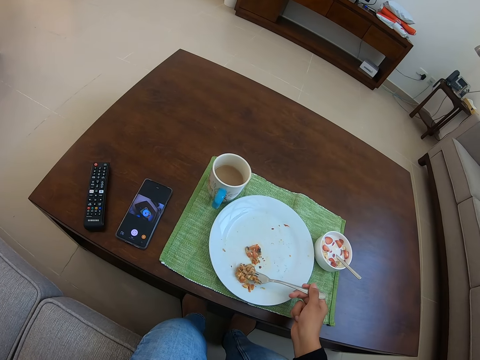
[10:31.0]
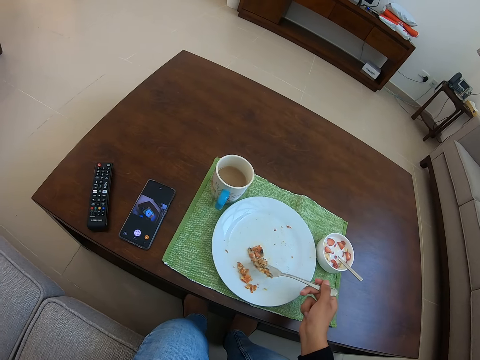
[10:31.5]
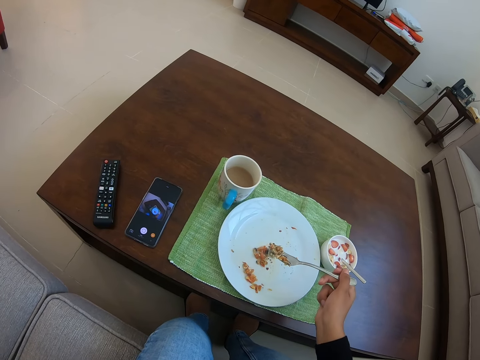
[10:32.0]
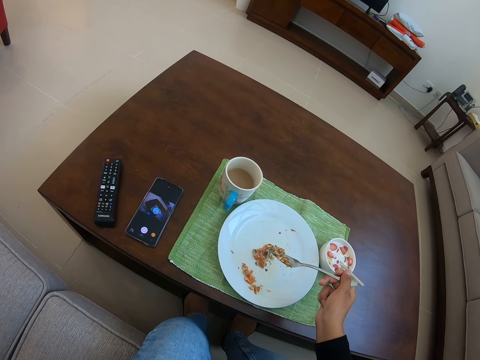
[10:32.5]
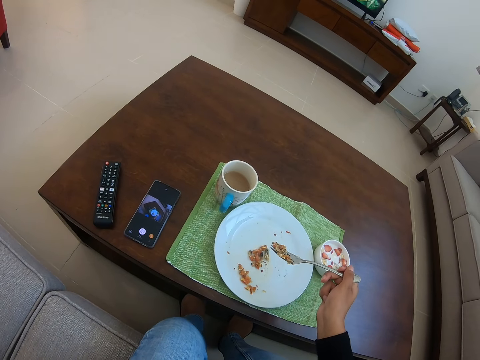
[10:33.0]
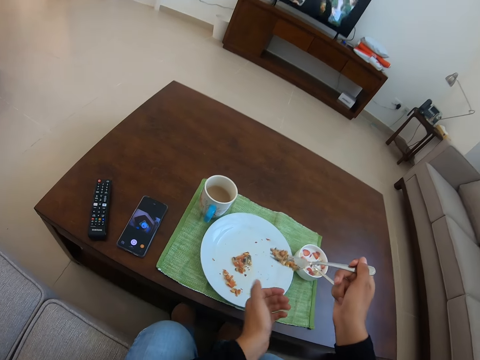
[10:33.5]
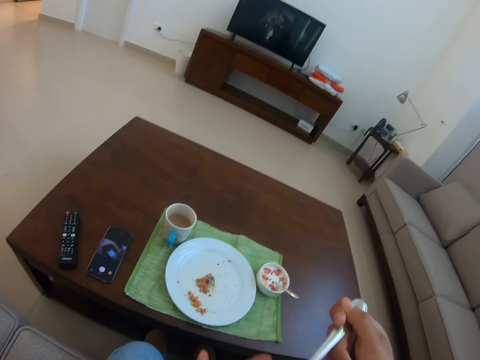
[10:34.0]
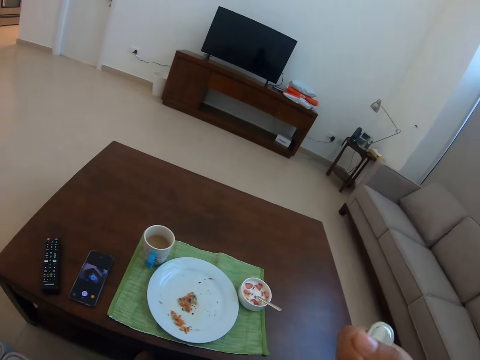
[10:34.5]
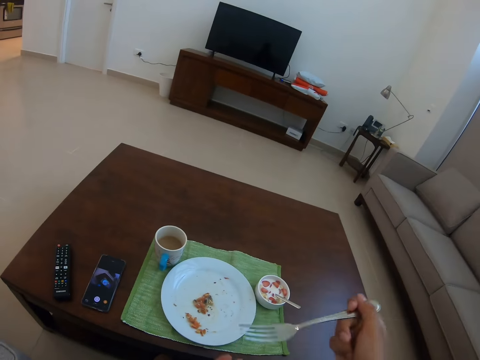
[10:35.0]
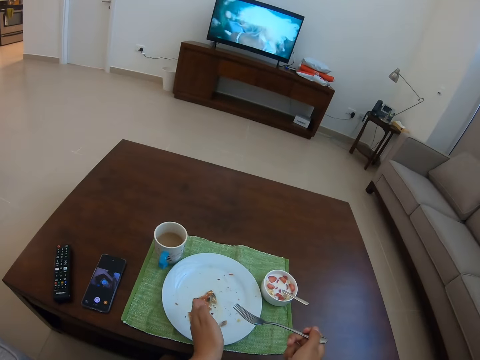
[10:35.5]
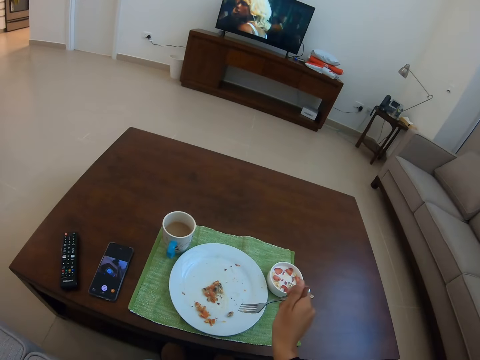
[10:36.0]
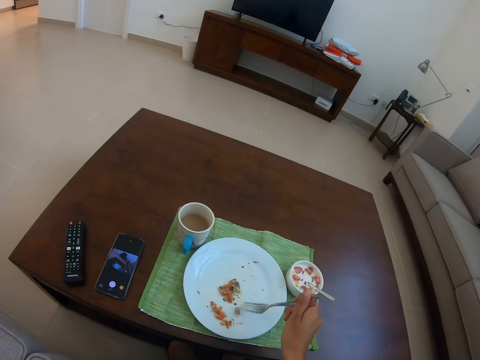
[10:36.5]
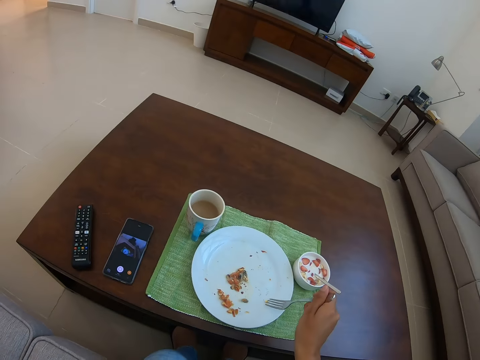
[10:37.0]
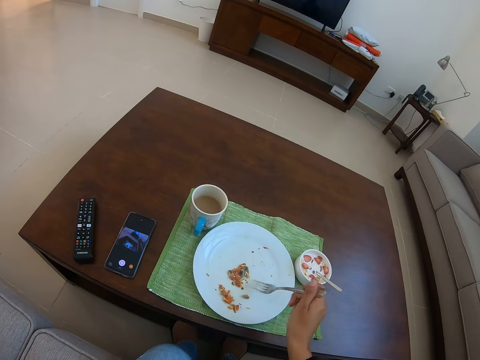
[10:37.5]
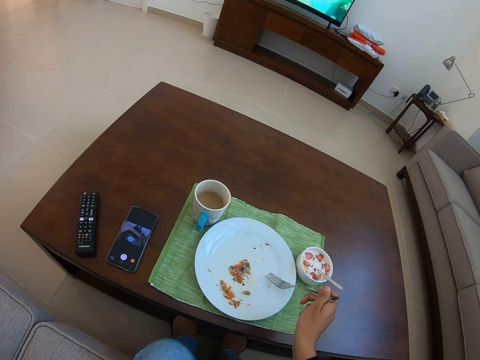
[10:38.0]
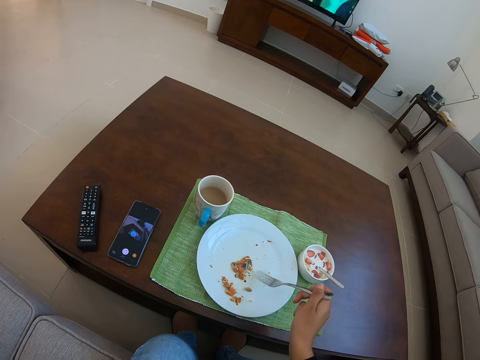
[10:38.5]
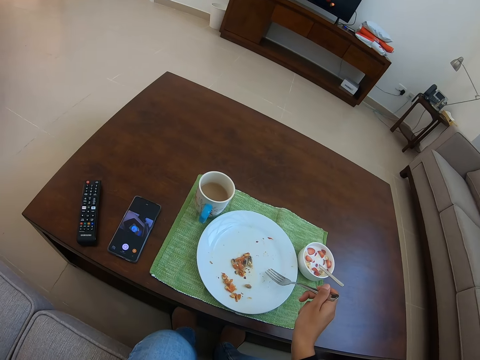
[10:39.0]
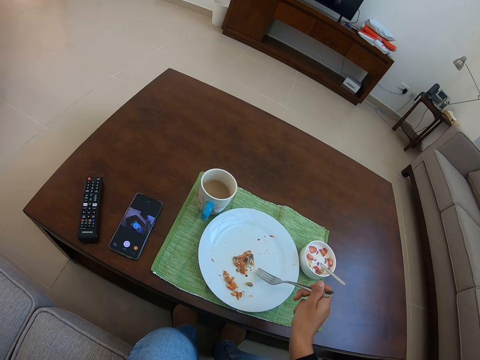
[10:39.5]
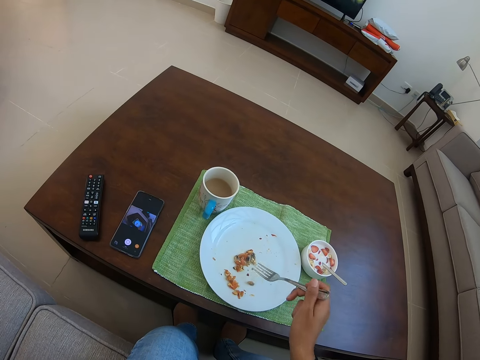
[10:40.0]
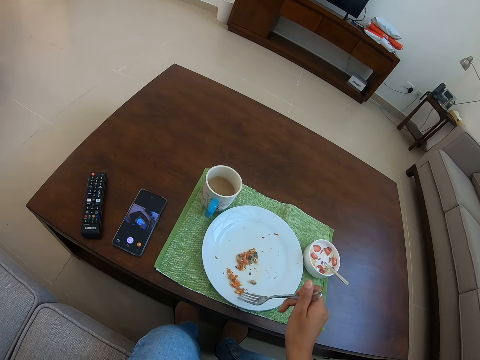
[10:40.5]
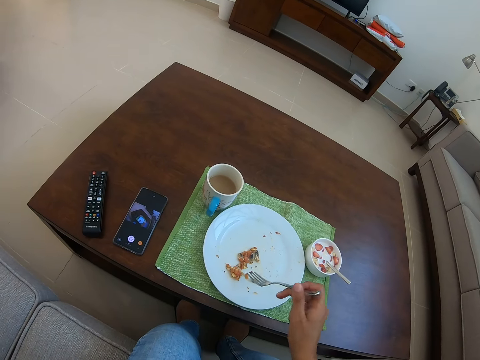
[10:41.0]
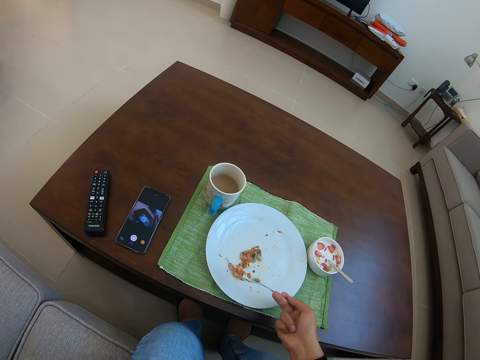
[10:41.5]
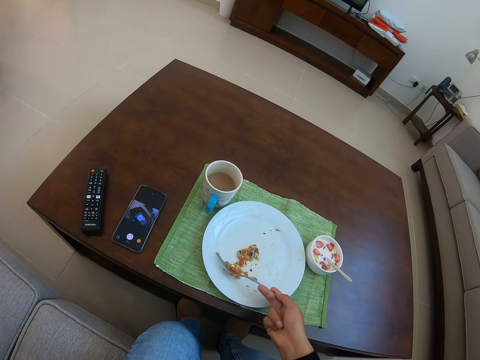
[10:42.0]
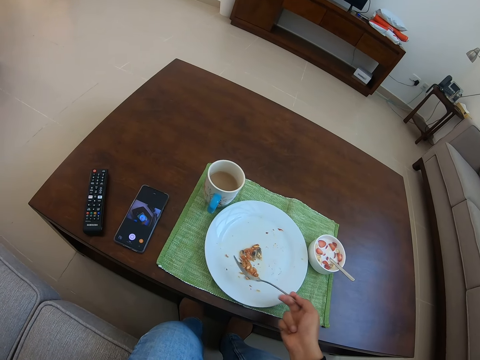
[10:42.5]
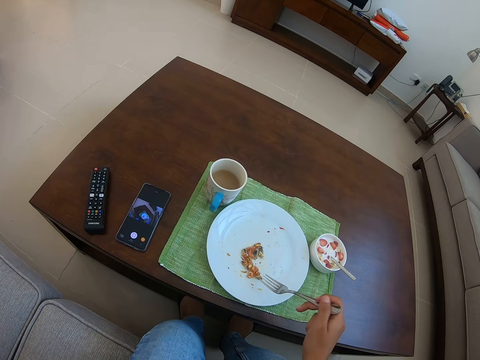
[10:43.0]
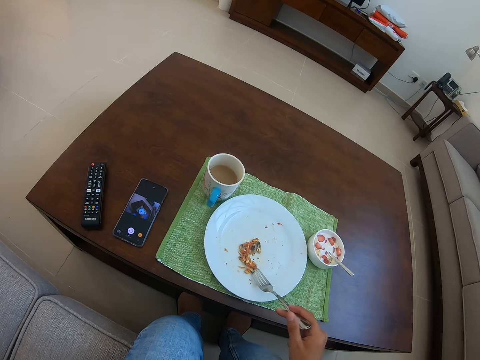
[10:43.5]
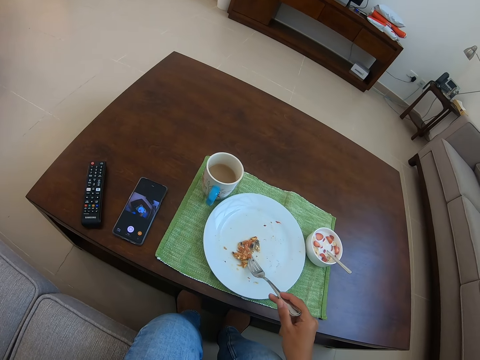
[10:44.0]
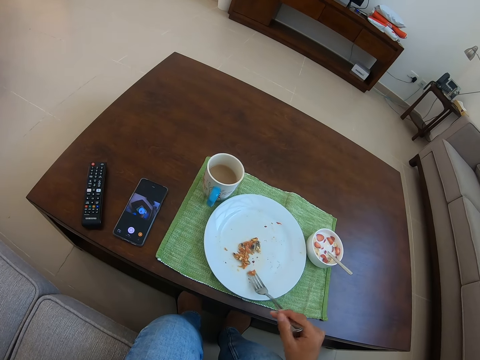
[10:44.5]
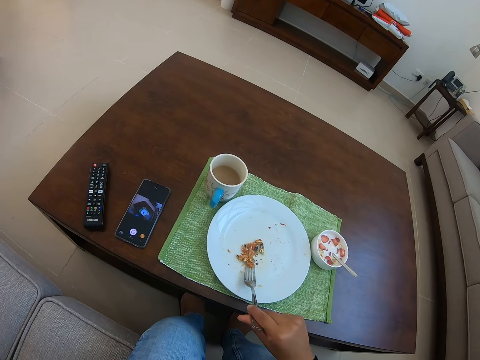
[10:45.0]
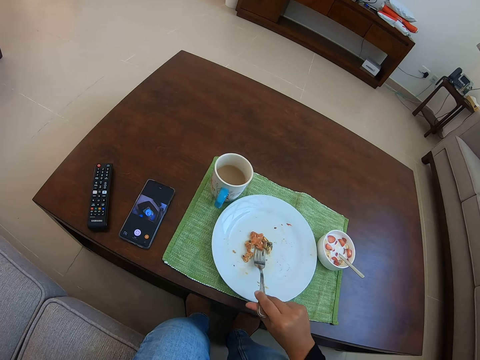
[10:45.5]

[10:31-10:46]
The camera wearer eats snacks or food. They pick the food from the plate.

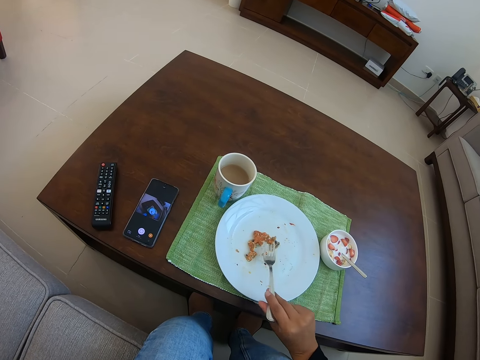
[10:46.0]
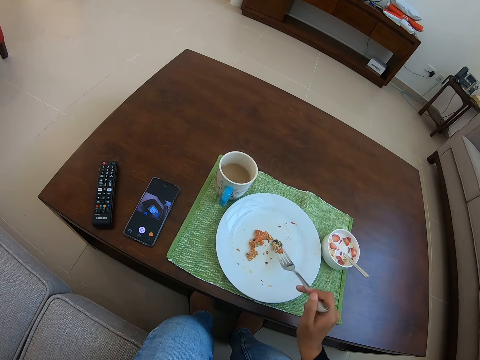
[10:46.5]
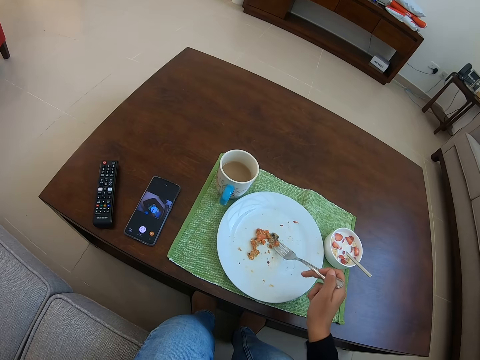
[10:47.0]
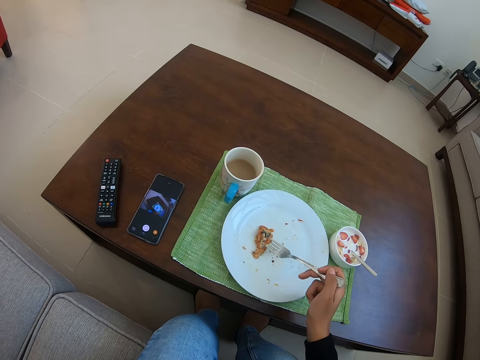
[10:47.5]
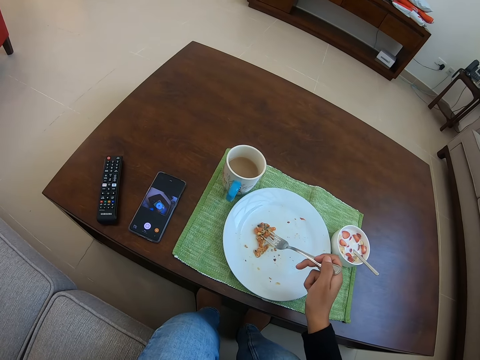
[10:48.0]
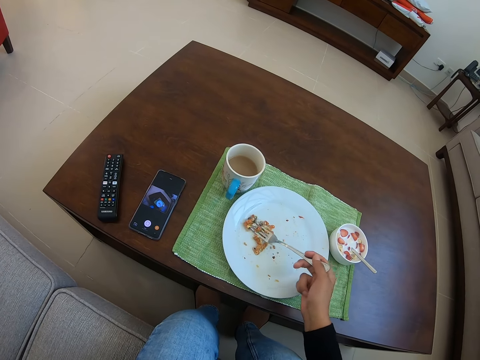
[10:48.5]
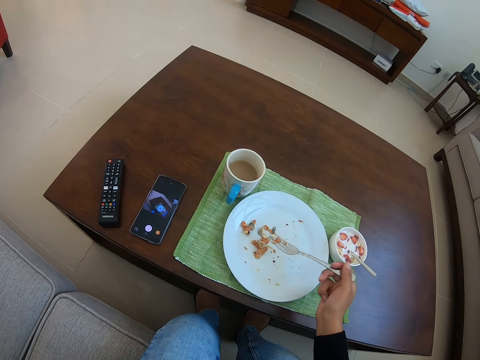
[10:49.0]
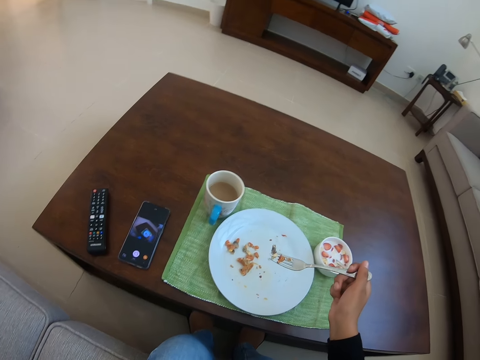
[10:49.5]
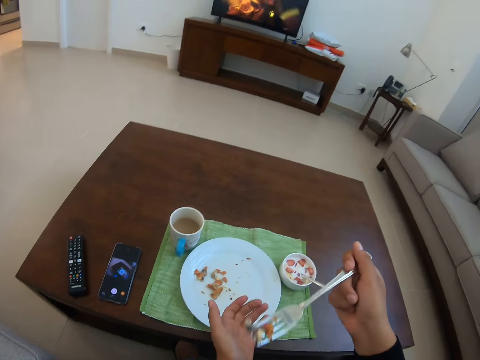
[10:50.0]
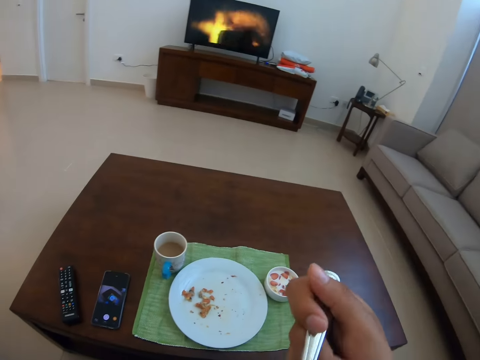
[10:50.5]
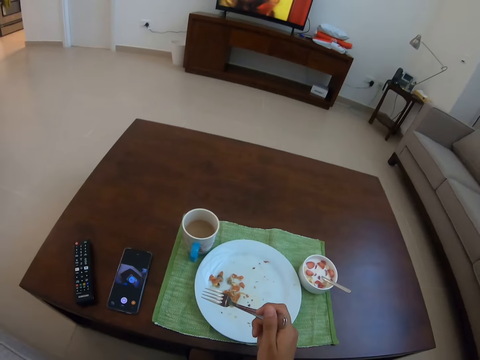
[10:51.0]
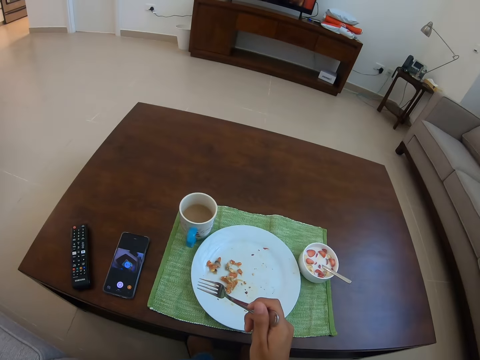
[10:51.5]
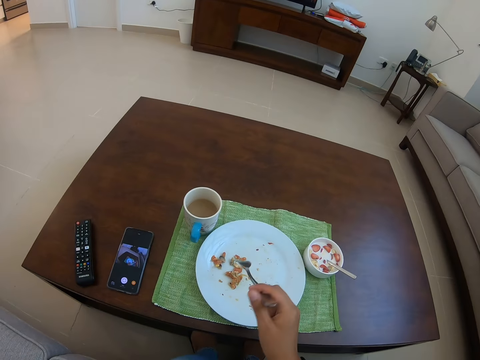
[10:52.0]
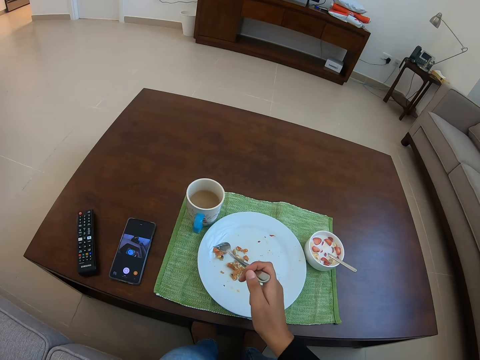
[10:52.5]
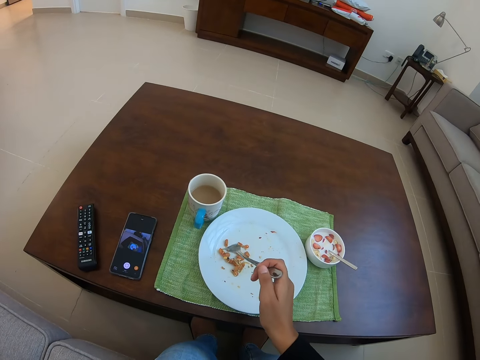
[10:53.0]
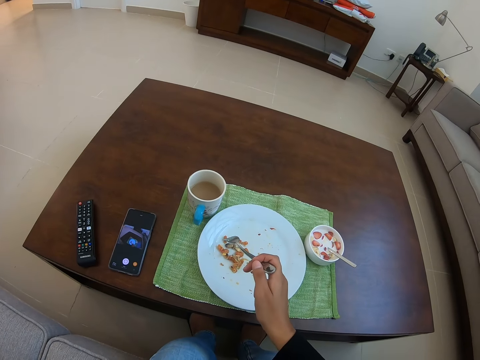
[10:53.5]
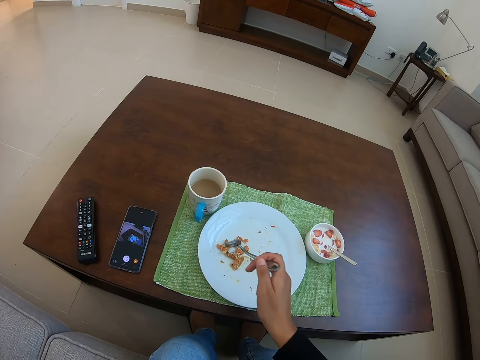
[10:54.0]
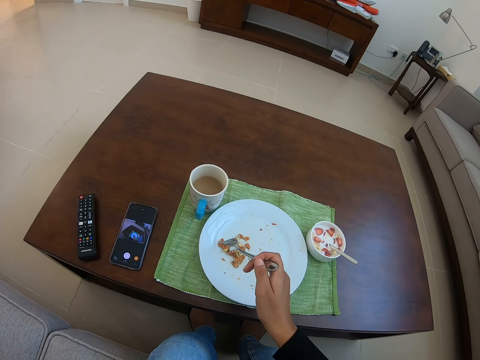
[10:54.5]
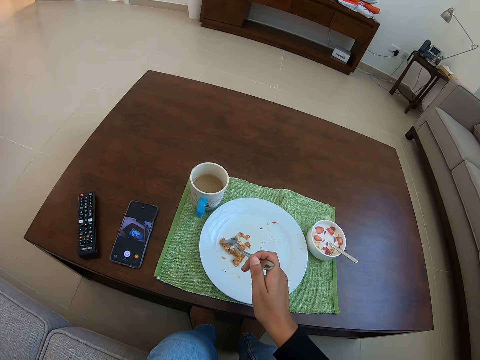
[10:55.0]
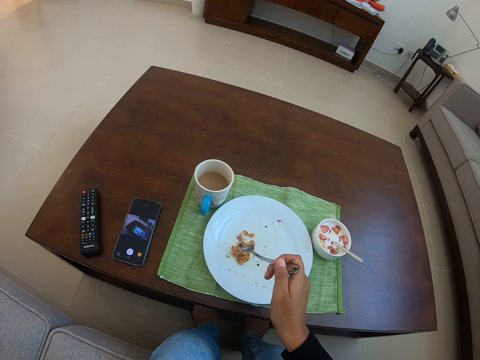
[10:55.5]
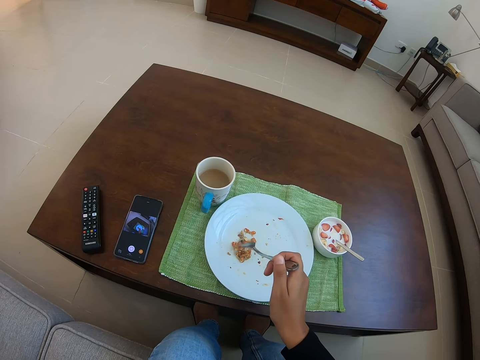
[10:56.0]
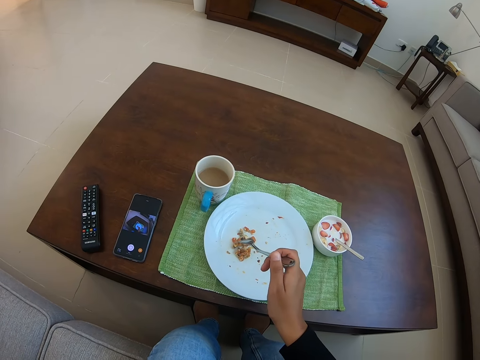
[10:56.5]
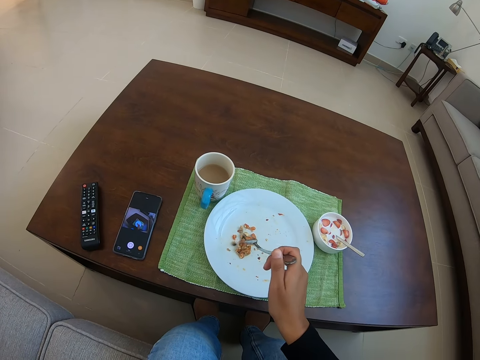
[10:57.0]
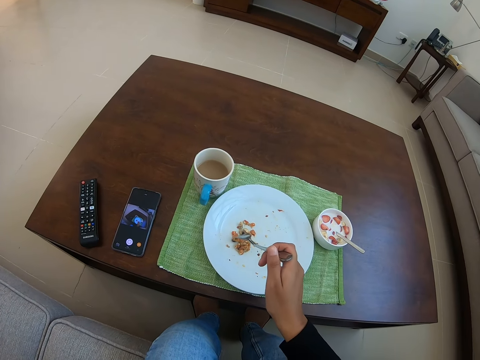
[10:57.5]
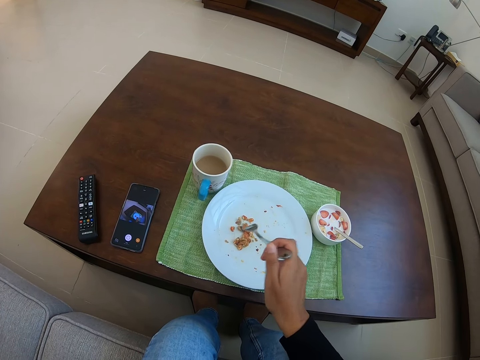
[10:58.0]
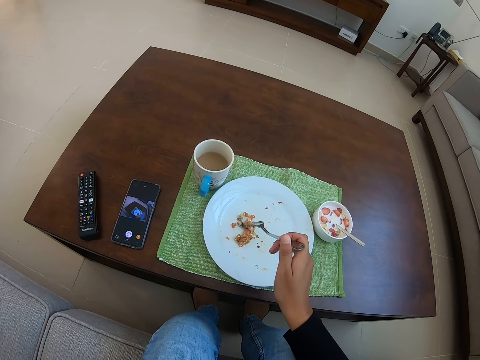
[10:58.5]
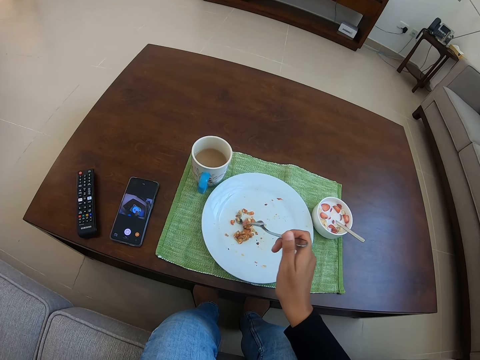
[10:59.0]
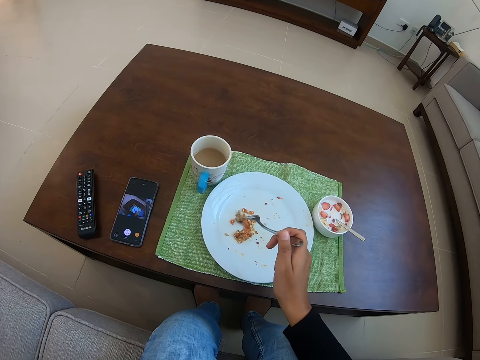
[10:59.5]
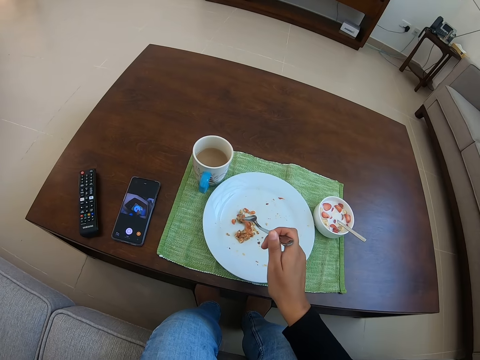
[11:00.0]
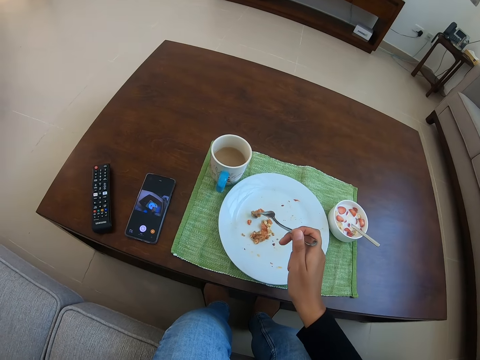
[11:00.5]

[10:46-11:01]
The camera wearer eats snacks or food. They pick the food from the plate.
